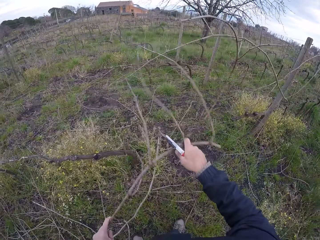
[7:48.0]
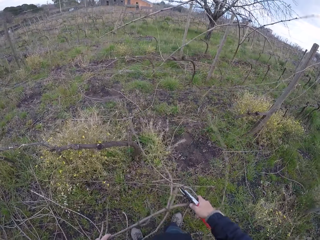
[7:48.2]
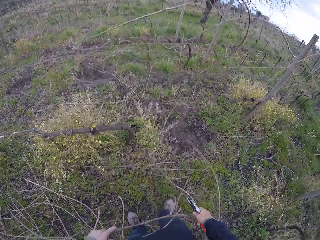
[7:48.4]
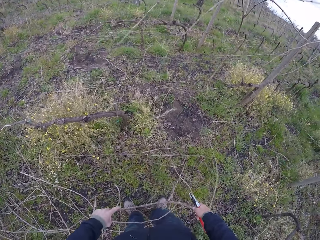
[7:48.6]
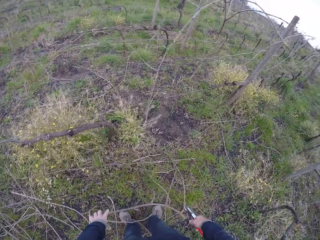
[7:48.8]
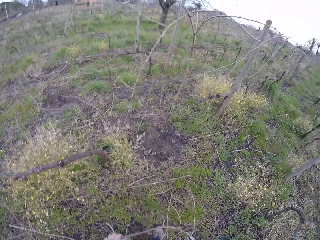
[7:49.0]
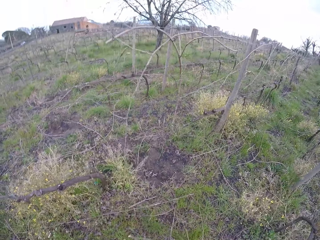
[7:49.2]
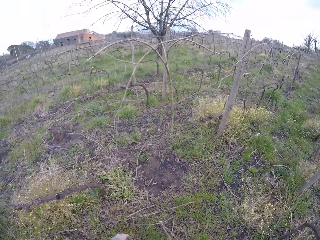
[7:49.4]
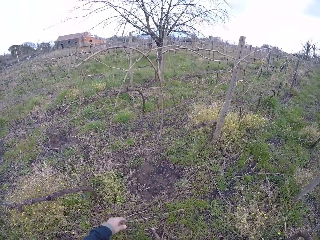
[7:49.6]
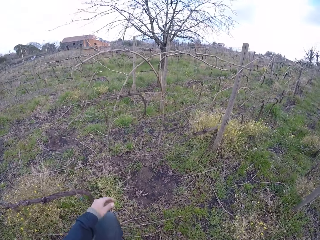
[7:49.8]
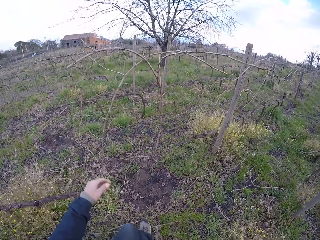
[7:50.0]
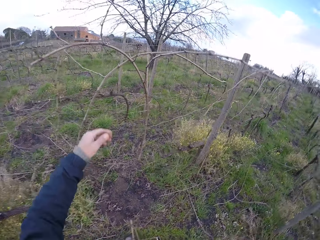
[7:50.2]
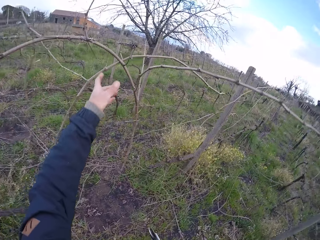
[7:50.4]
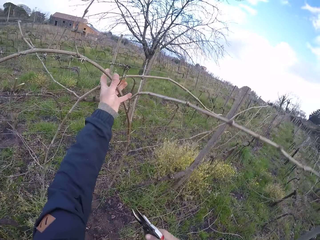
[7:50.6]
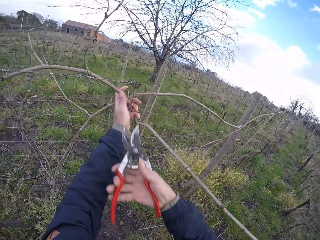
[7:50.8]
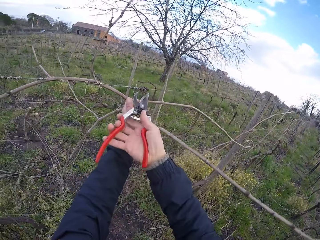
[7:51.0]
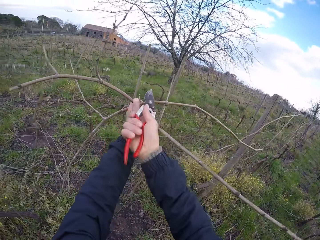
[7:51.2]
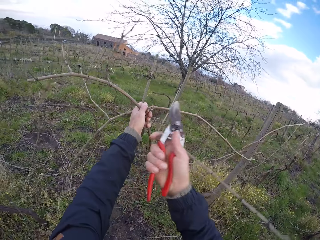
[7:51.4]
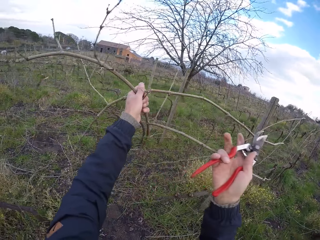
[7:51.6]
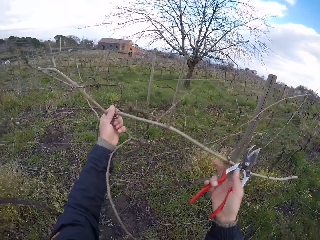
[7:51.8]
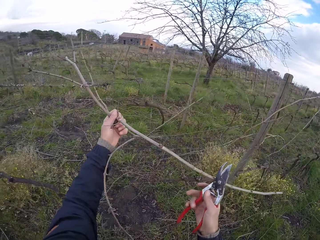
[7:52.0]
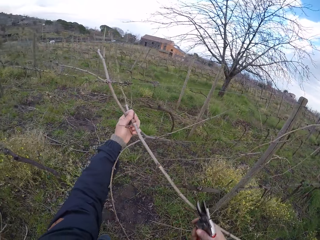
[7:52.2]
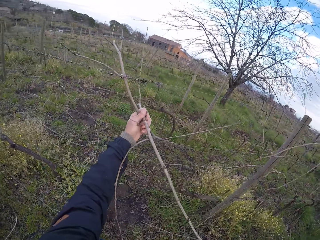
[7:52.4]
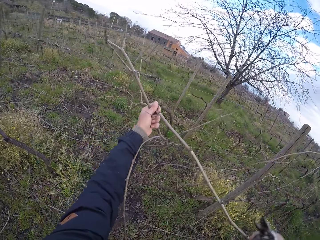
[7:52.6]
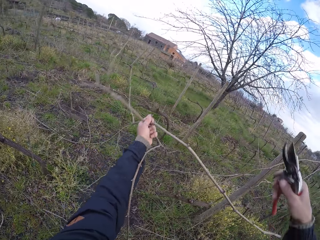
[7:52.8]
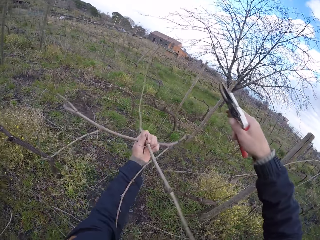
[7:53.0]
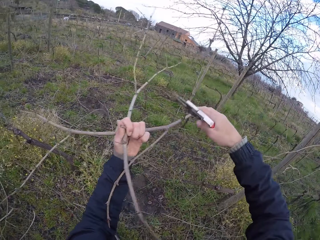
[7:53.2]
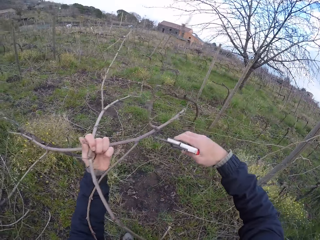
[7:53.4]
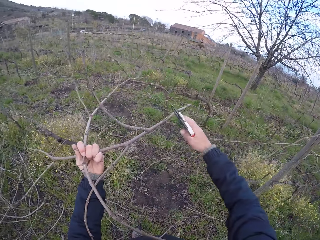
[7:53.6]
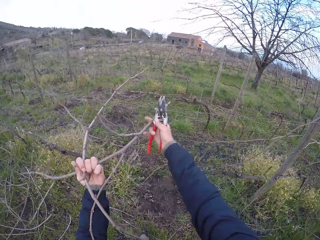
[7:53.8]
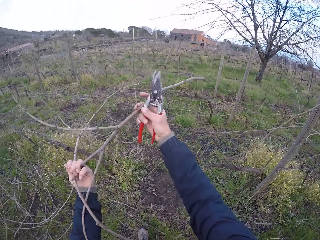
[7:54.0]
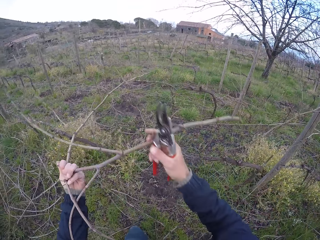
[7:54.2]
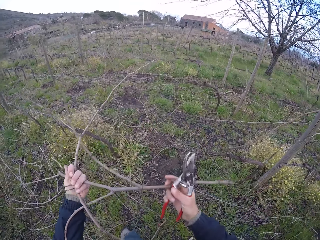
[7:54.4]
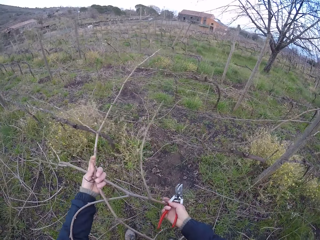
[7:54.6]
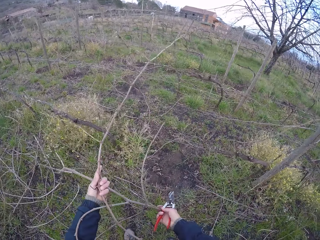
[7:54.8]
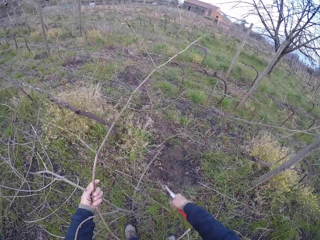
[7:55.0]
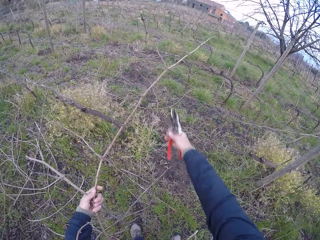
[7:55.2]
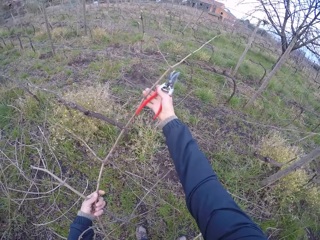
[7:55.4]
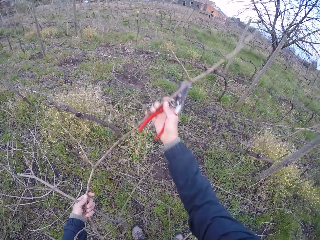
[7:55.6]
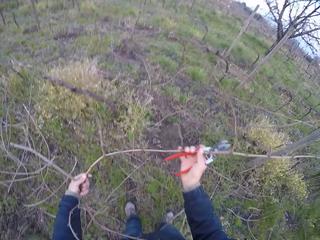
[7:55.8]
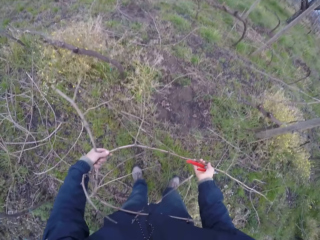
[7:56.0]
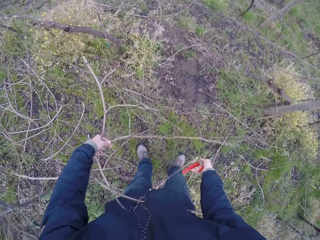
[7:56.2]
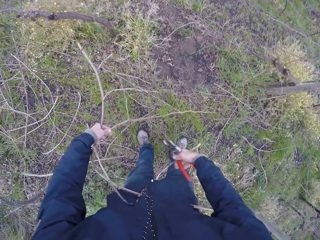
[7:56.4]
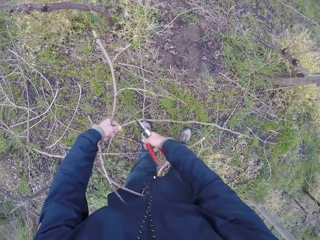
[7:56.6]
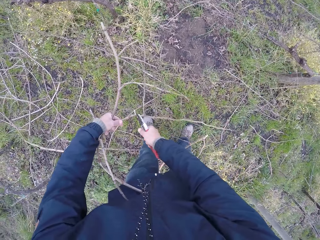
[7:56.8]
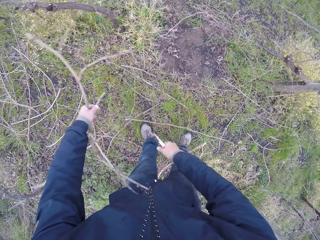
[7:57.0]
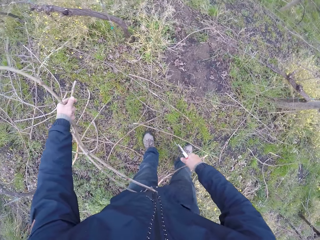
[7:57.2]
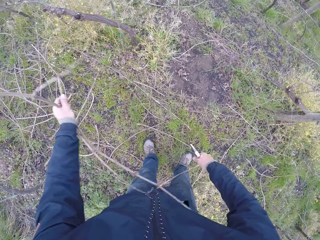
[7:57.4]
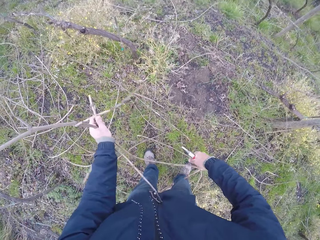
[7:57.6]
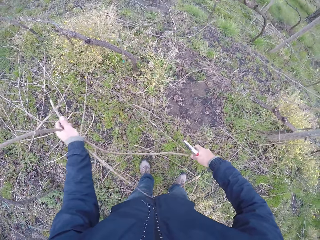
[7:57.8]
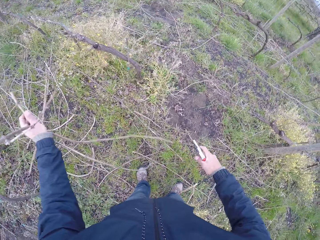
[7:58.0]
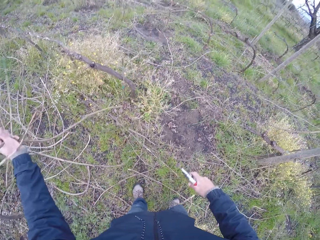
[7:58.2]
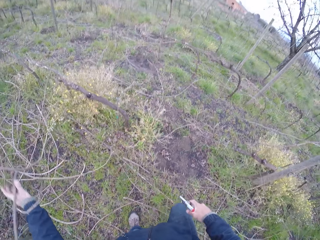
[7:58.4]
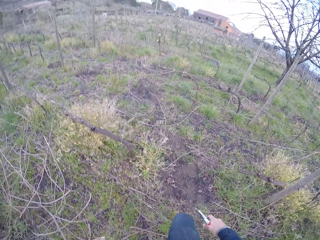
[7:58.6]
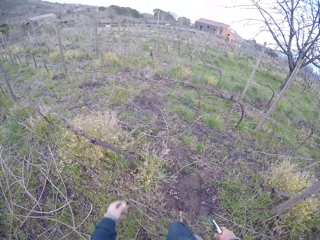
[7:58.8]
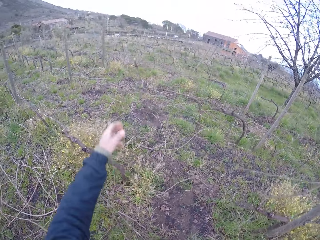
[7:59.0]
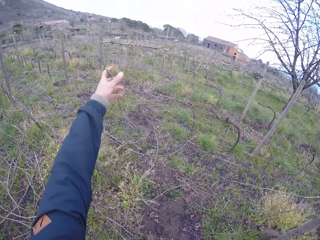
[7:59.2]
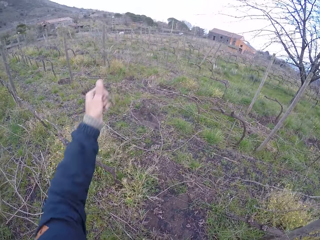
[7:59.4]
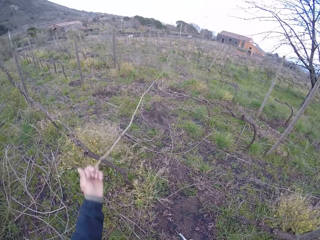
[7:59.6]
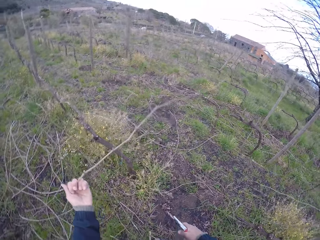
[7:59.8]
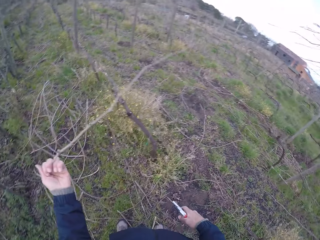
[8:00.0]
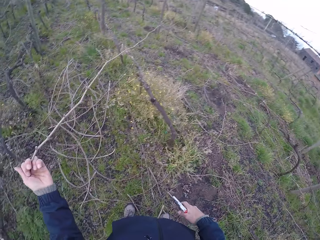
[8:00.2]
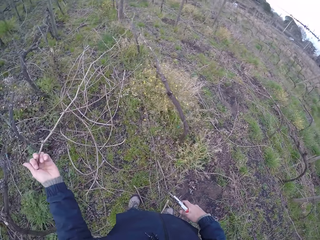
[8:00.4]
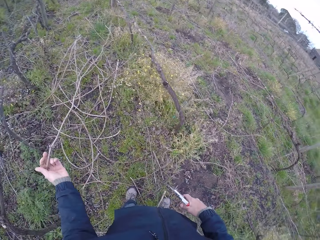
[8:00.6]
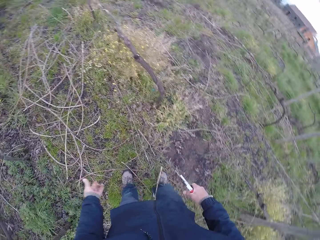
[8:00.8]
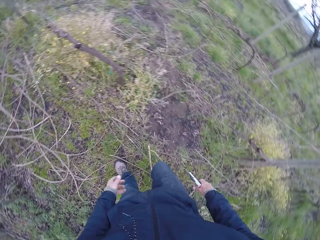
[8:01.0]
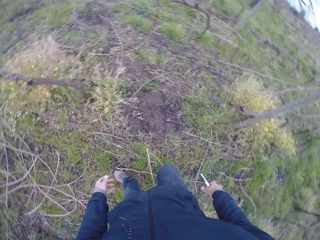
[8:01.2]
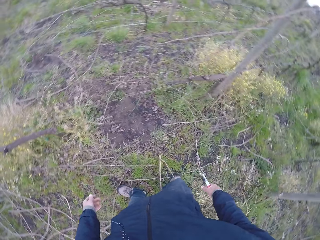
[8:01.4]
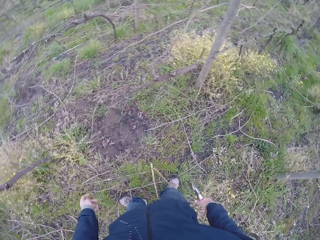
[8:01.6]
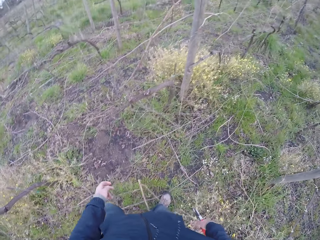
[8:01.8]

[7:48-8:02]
The camera wearer pulls the twig in his left hand with both his hands. He drops the twigs in his left hand on the ground. He holds twigs with his left hand. He cuts a twig in his left hand with the secateurs in his right hand. He pulls the twig in his left hand with both his hands. He cuts a twig in his left hand with the secateurs in his right hand. He drops the twigs in his left hand on the ground. He pulls a twig with his left hand. He drops the twig in his left hand on the ground.

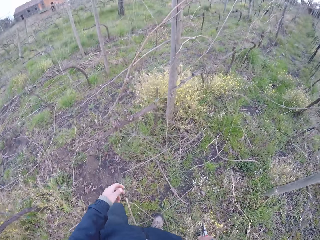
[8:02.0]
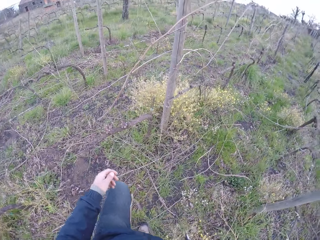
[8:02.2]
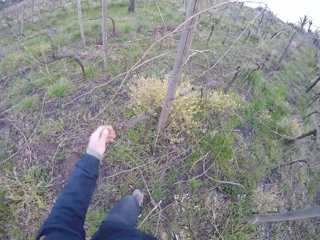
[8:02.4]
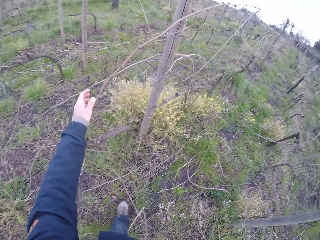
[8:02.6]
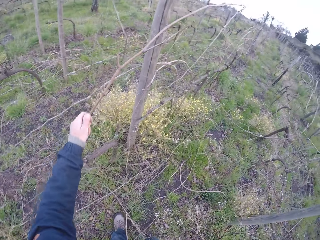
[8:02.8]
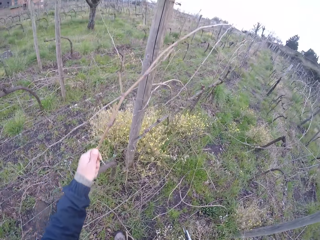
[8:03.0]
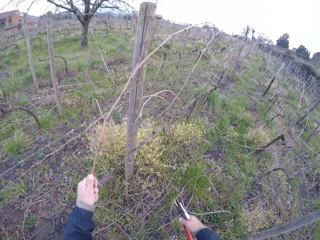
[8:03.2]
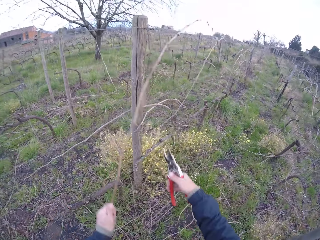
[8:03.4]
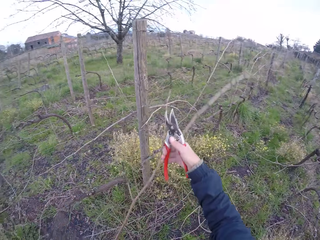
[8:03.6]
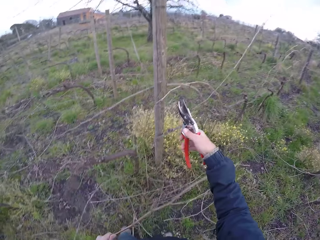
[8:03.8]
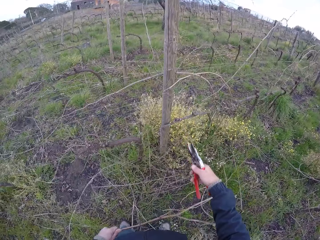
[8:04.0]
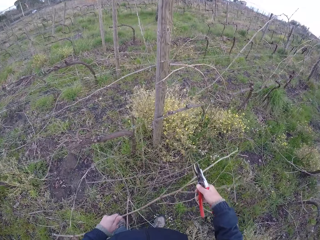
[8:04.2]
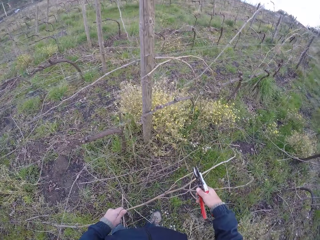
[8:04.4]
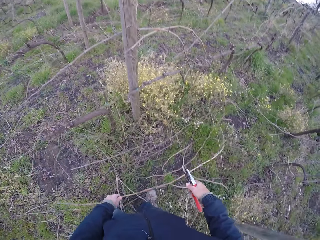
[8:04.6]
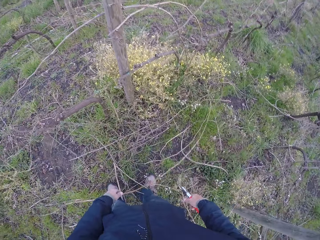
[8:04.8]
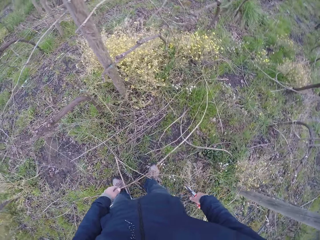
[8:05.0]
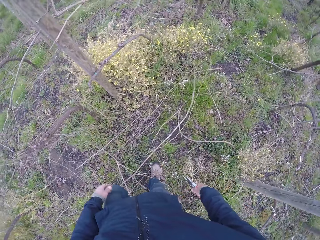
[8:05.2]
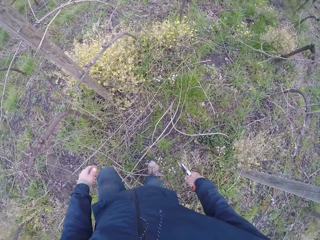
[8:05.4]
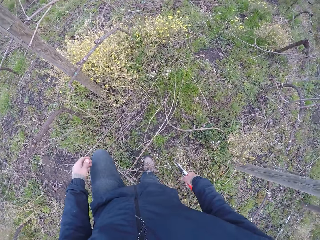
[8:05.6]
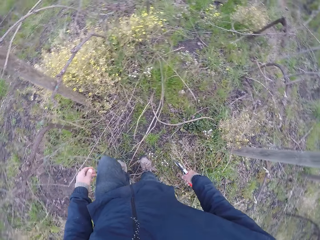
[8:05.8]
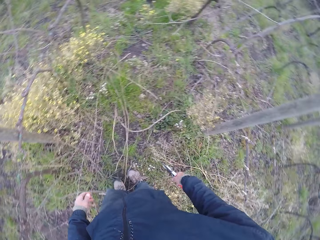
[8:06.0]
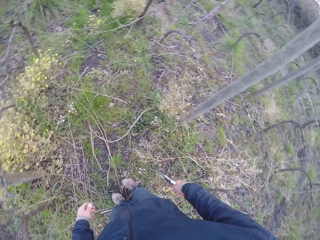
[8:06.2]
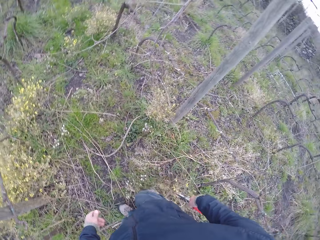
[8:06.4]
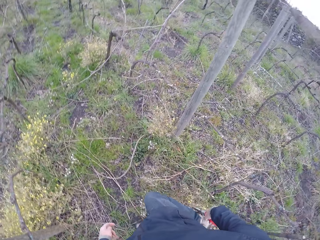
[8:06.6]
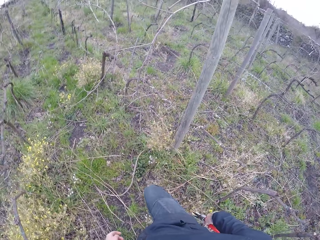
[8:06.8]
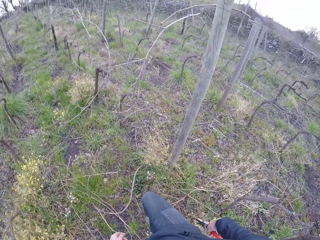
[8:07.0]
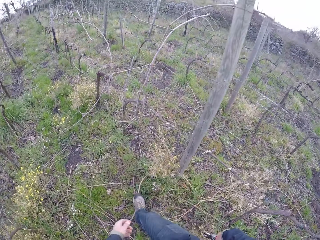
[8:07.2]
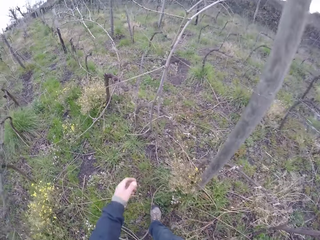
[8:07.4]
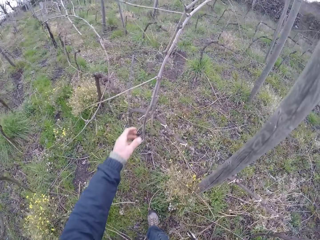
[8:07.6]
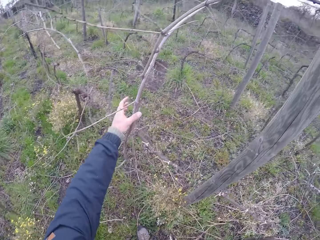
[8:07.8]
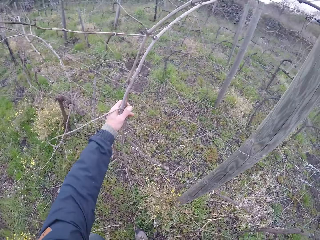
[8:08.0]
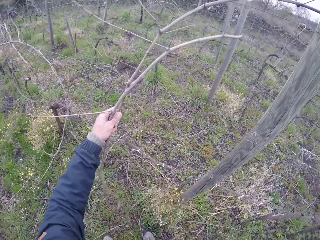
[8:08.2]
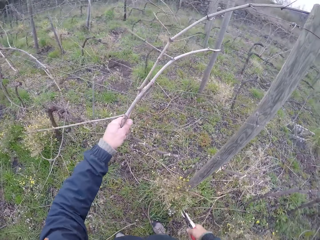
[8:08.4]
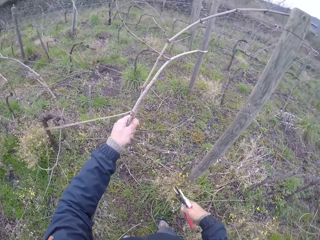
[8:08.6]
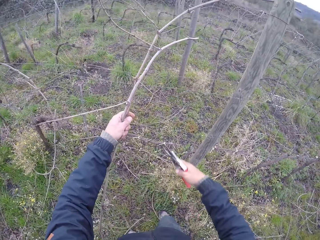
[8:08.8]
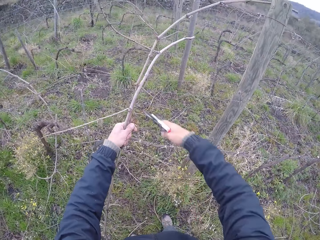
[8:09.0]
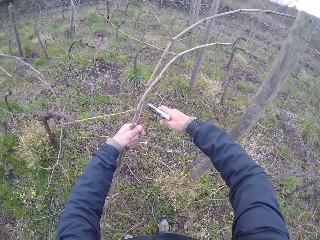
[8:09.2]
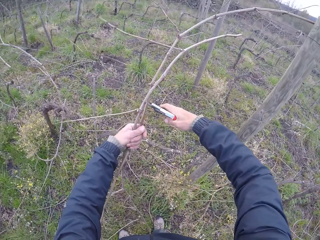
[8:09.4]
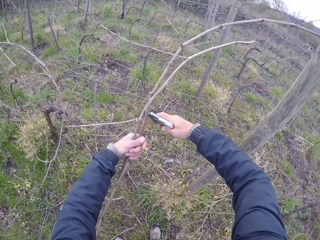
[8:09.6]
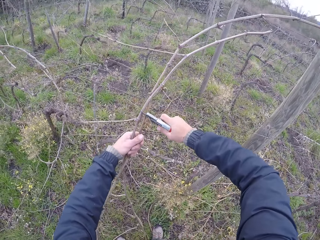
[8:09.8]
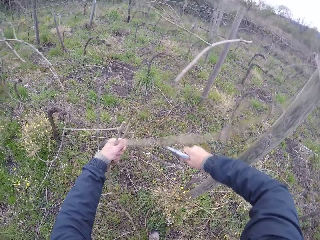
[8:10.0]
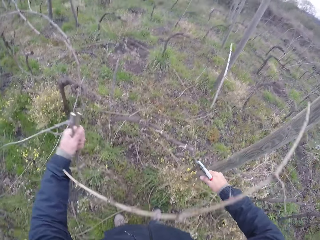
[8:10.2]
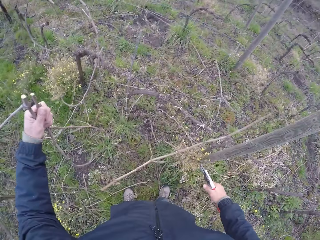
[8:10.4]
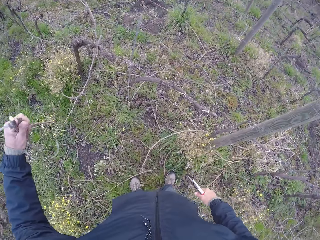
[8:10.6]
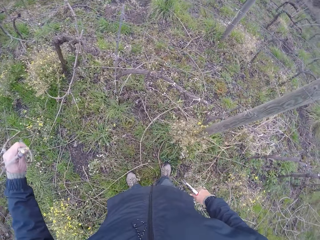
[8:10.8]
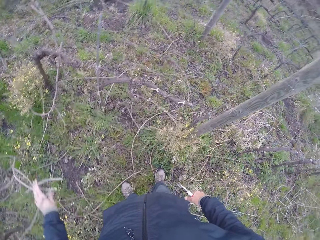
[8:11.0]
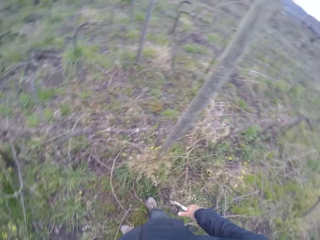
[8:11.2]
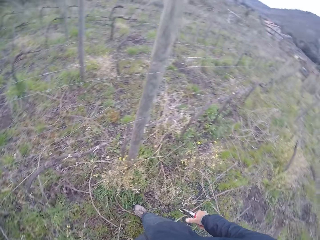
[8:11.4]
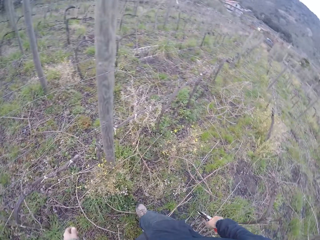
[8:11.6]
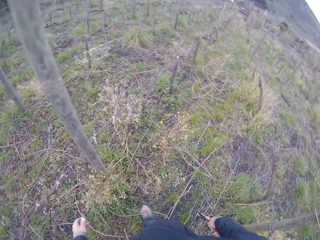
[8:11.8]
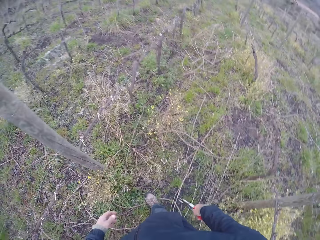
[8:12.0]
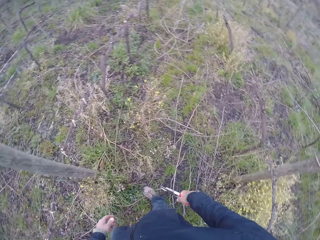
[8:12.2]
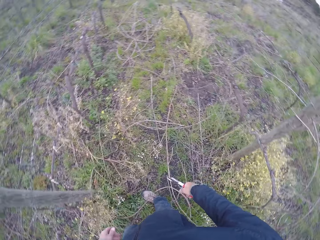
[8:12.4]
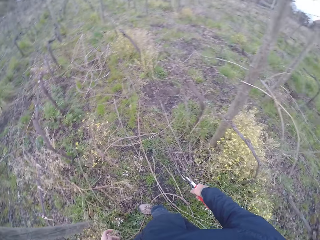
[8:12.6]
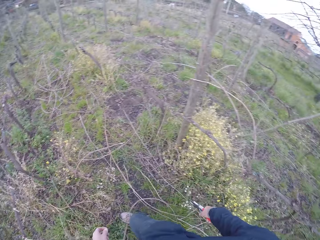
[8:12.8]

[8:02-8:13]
The camera wearer pulls a twig with his left hand. He drops the twig in his left hand on the ground. He pulls twigs with his left hand. He cuts the twigs in his left hand with the secateurs in his right hand. He drops the twigs in his left hand on the ground.
